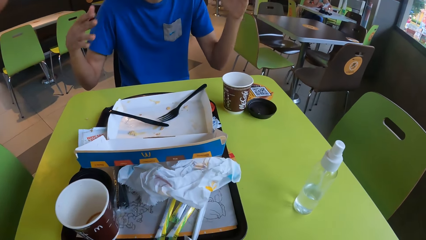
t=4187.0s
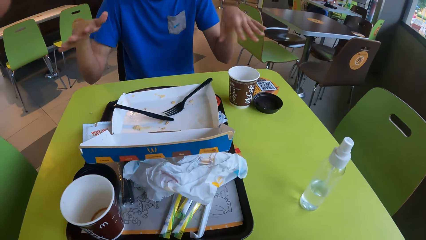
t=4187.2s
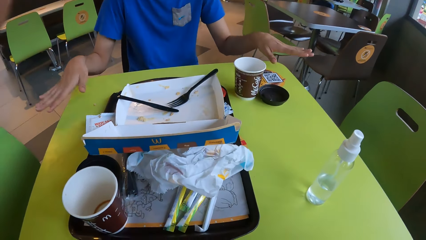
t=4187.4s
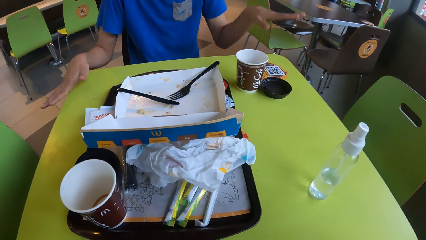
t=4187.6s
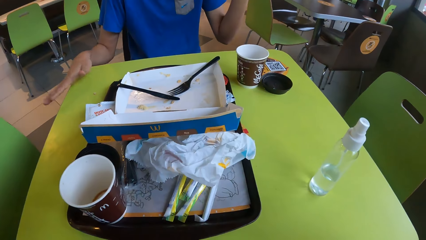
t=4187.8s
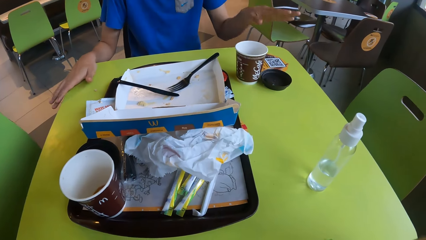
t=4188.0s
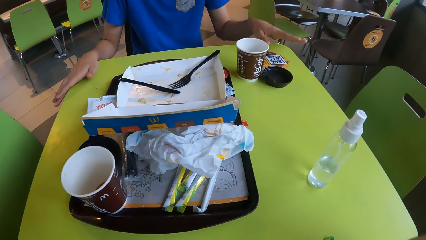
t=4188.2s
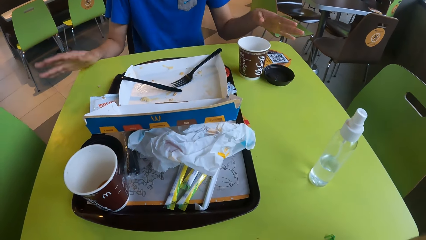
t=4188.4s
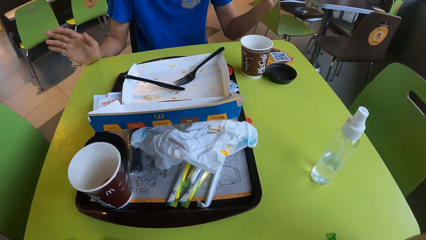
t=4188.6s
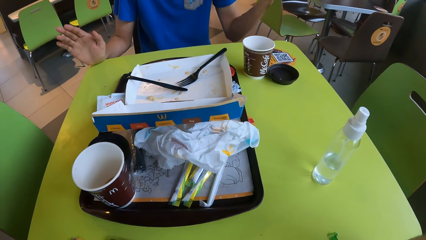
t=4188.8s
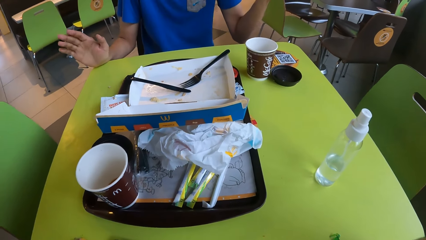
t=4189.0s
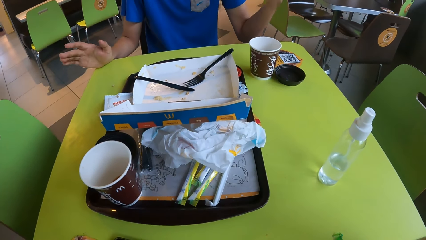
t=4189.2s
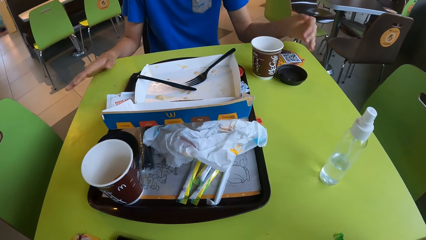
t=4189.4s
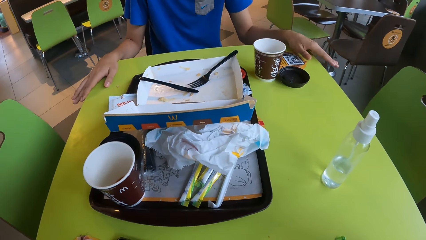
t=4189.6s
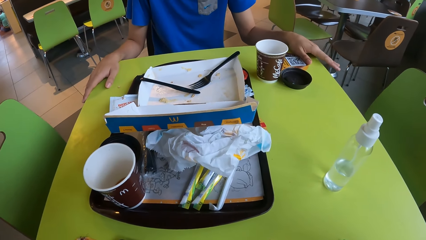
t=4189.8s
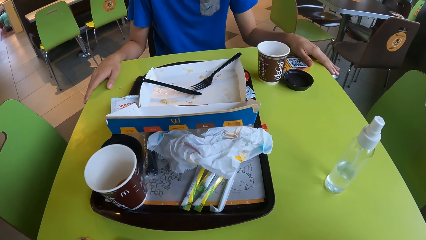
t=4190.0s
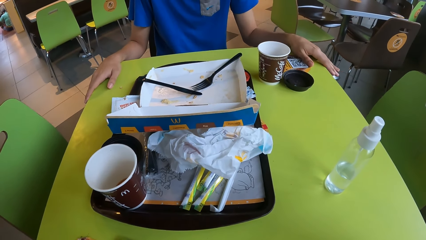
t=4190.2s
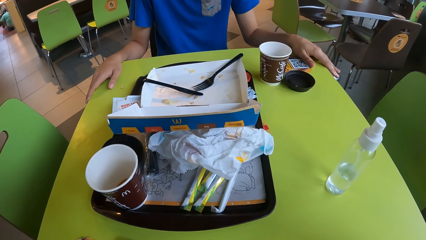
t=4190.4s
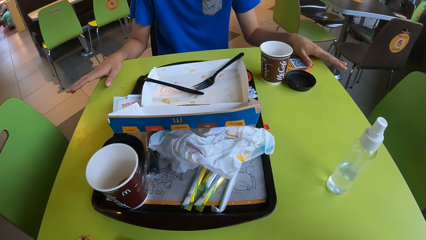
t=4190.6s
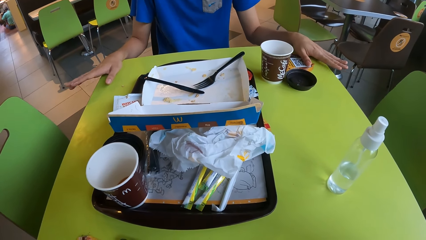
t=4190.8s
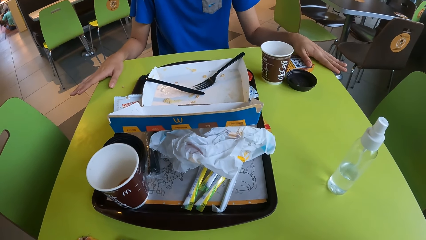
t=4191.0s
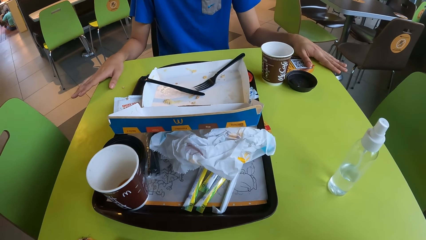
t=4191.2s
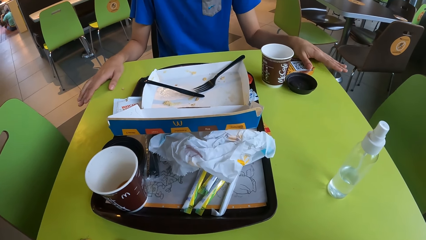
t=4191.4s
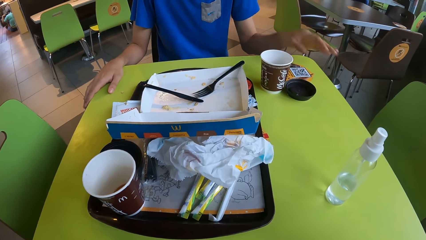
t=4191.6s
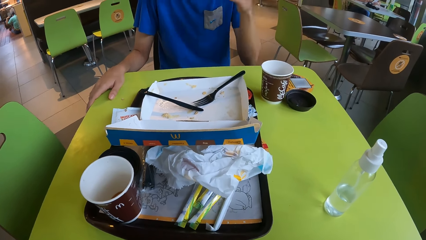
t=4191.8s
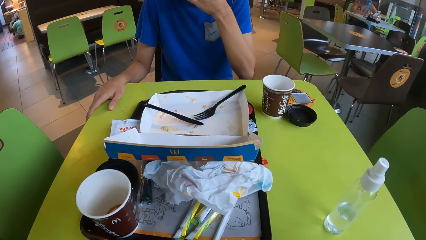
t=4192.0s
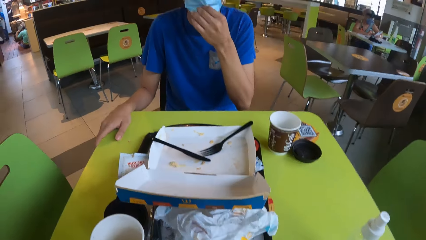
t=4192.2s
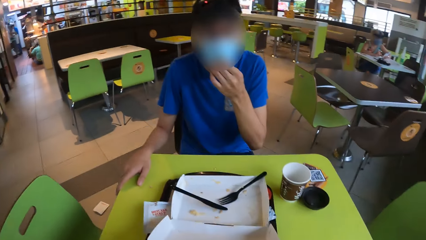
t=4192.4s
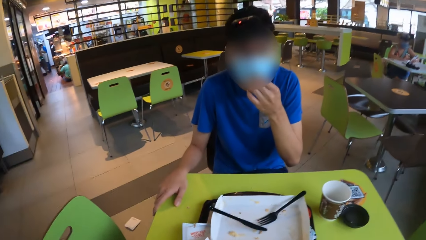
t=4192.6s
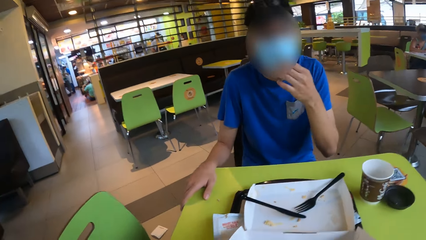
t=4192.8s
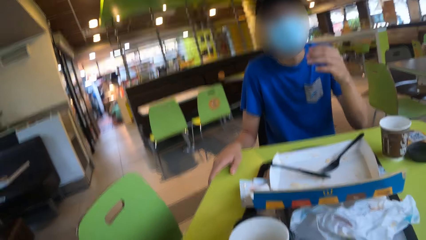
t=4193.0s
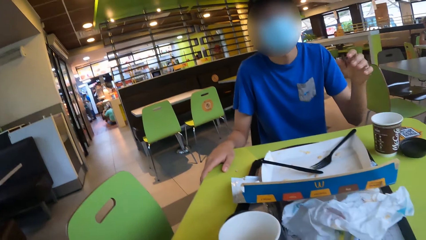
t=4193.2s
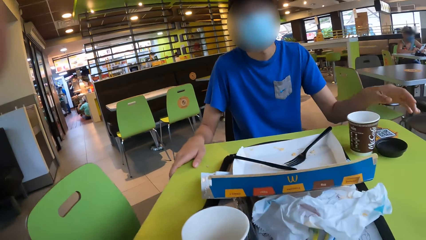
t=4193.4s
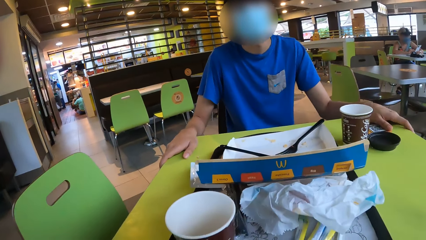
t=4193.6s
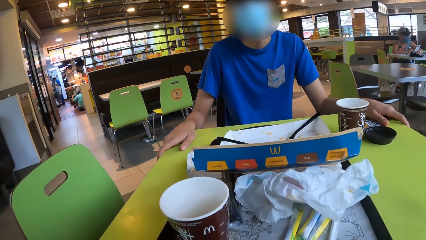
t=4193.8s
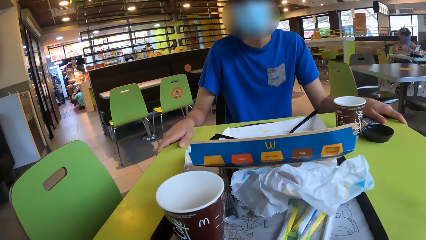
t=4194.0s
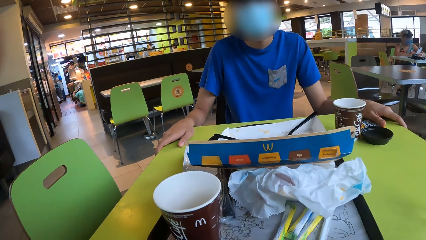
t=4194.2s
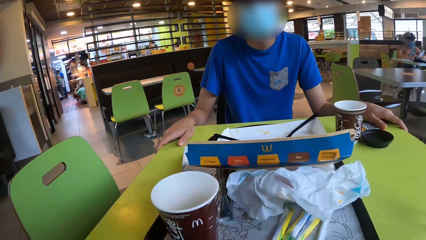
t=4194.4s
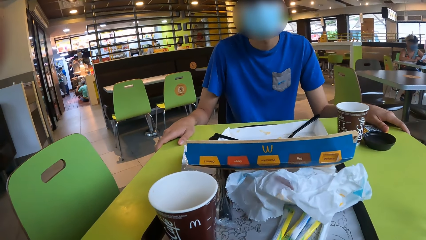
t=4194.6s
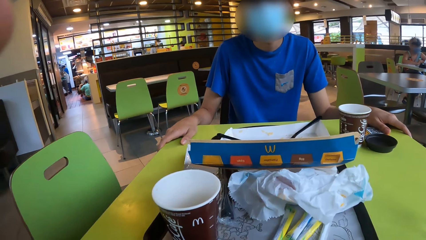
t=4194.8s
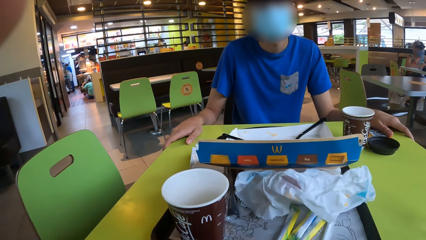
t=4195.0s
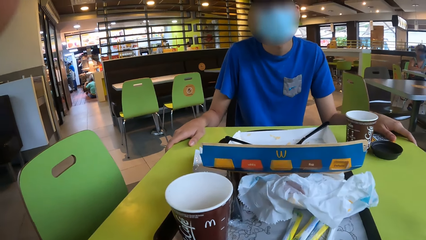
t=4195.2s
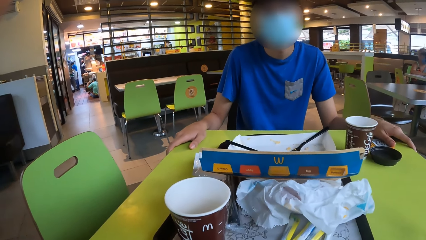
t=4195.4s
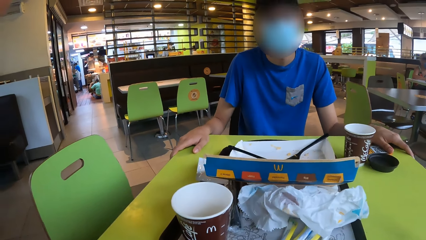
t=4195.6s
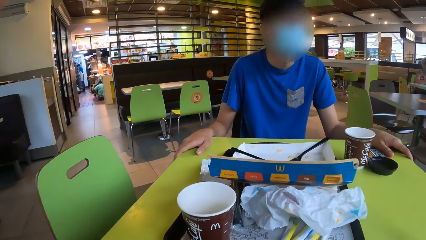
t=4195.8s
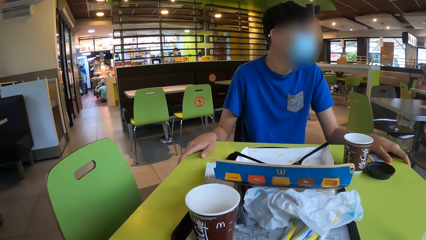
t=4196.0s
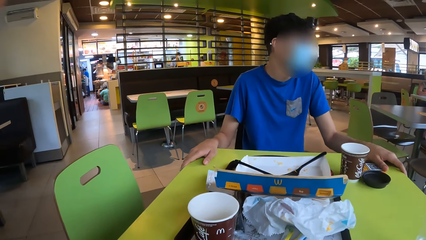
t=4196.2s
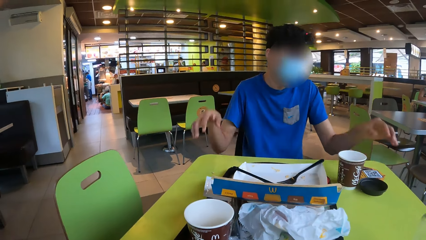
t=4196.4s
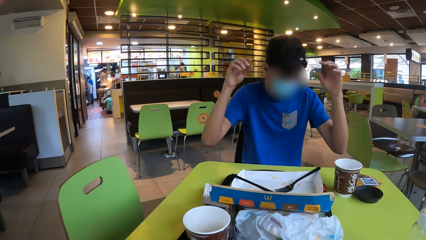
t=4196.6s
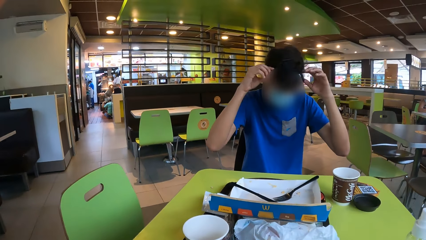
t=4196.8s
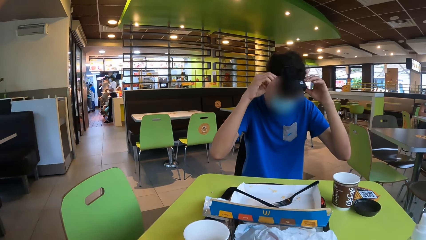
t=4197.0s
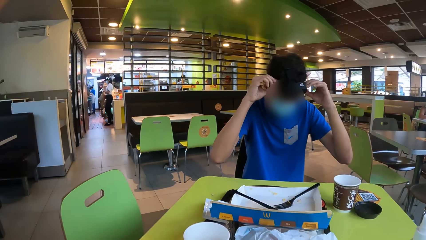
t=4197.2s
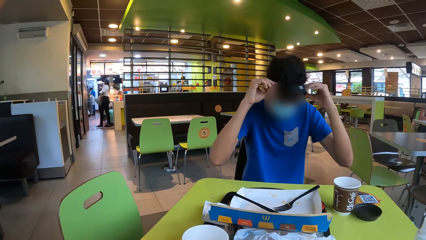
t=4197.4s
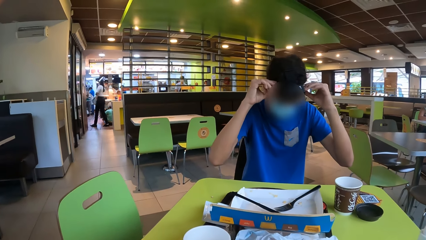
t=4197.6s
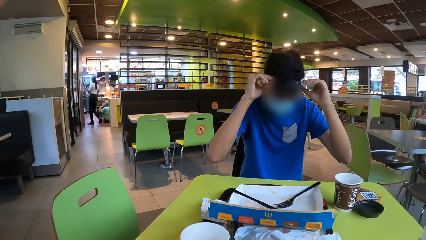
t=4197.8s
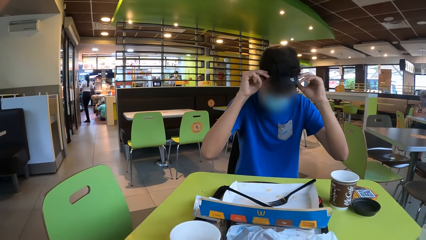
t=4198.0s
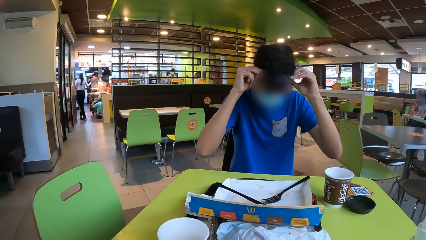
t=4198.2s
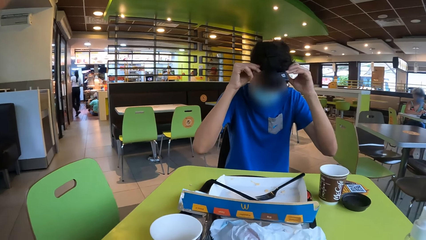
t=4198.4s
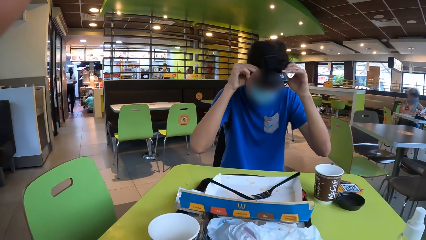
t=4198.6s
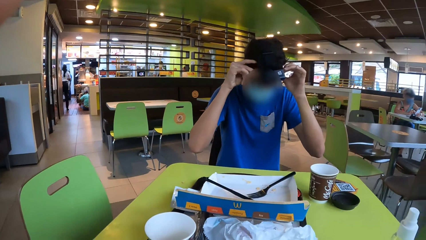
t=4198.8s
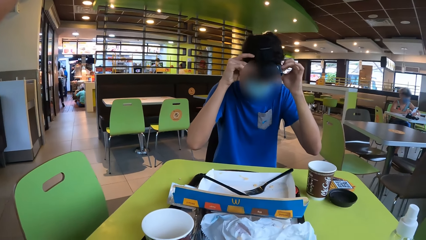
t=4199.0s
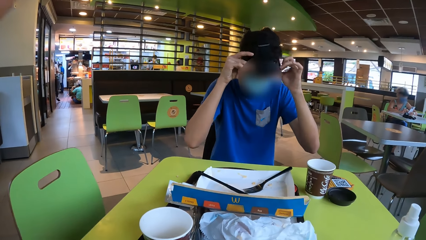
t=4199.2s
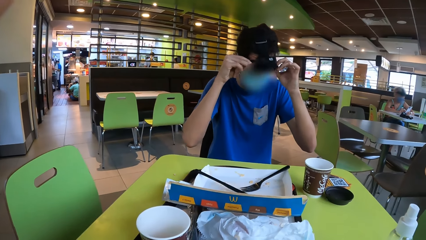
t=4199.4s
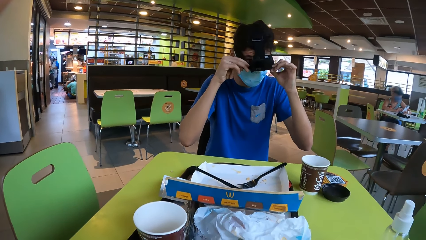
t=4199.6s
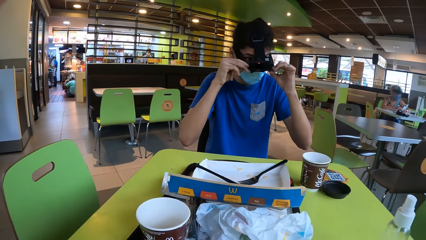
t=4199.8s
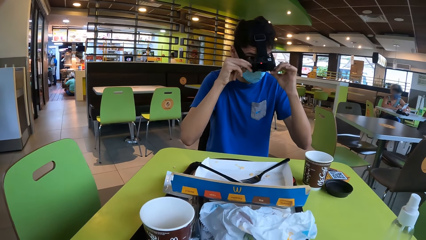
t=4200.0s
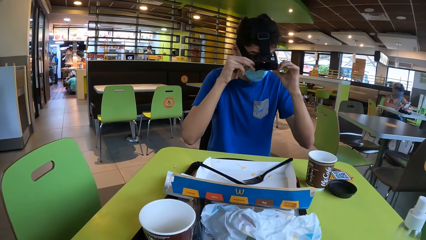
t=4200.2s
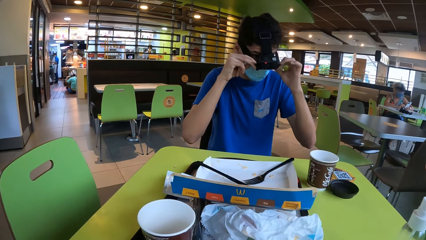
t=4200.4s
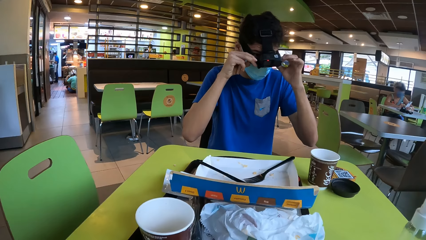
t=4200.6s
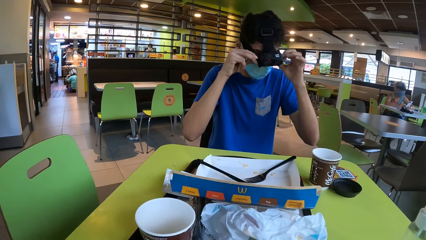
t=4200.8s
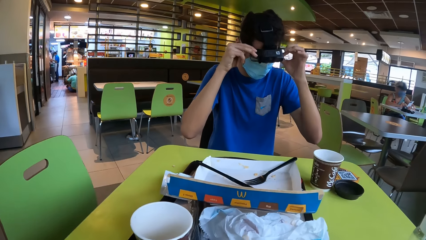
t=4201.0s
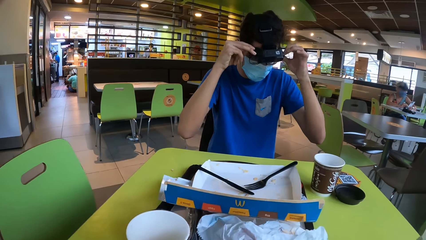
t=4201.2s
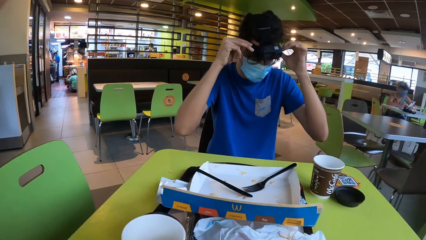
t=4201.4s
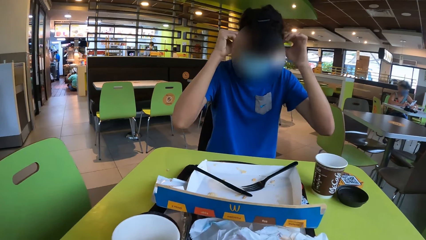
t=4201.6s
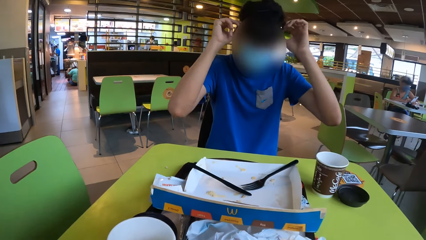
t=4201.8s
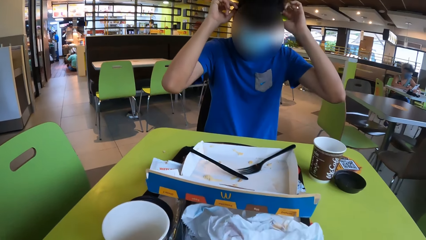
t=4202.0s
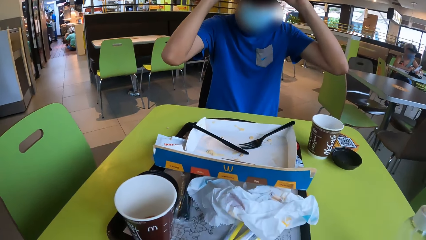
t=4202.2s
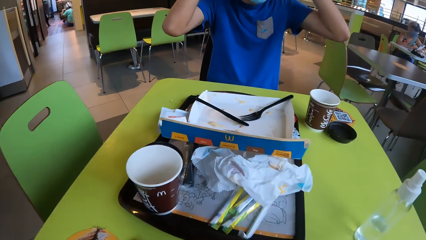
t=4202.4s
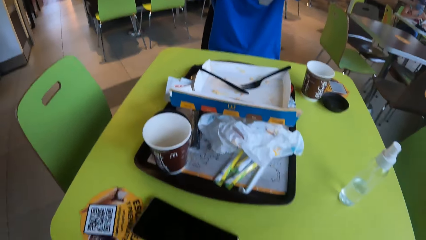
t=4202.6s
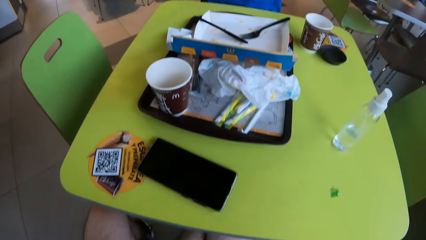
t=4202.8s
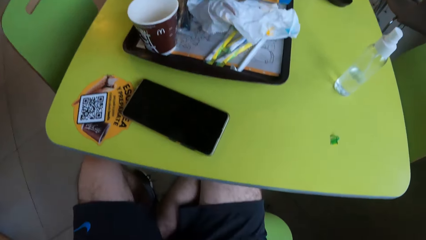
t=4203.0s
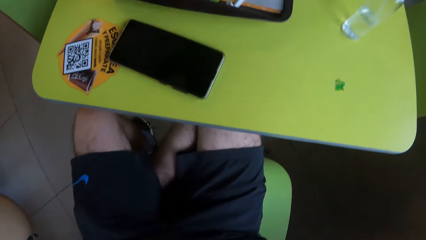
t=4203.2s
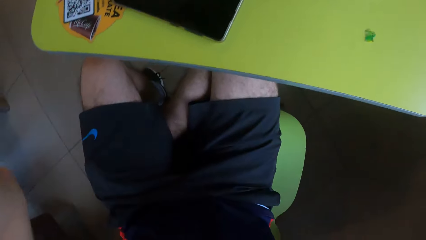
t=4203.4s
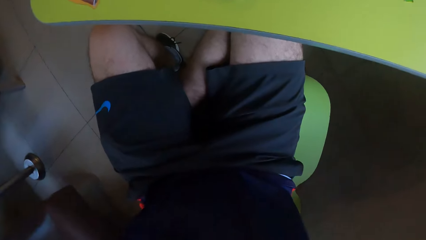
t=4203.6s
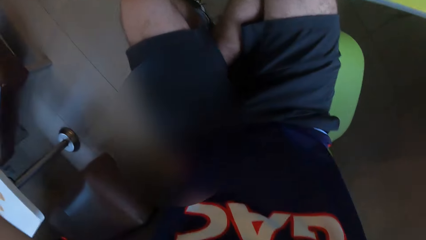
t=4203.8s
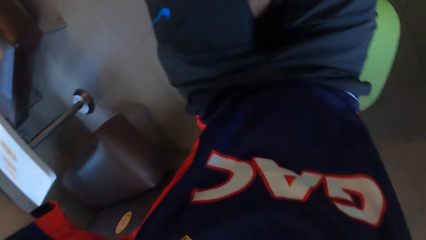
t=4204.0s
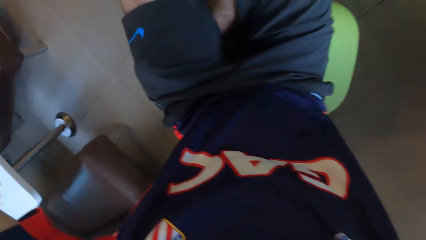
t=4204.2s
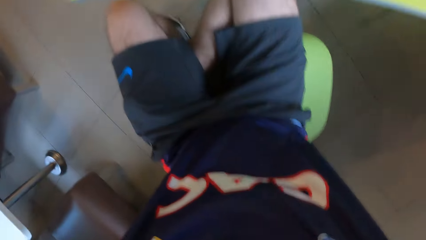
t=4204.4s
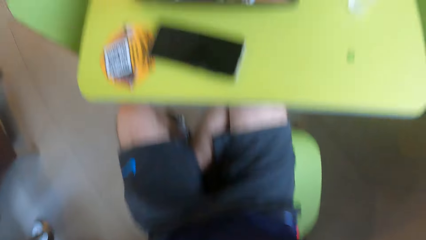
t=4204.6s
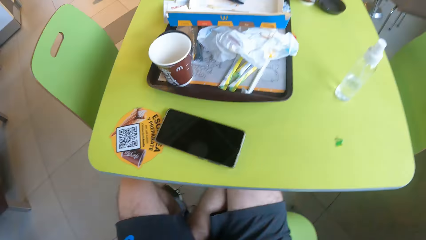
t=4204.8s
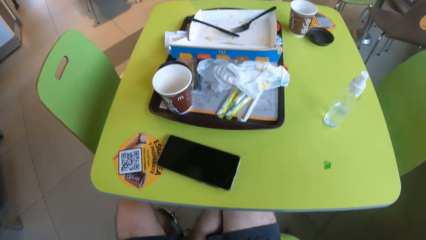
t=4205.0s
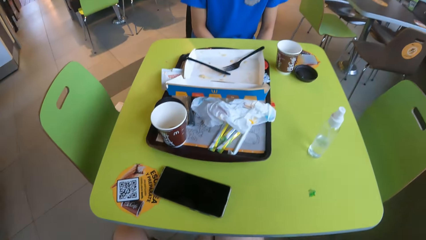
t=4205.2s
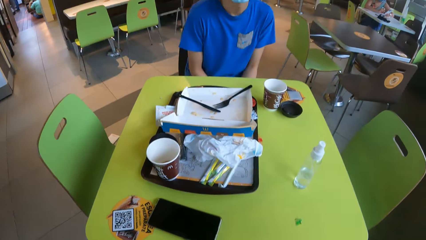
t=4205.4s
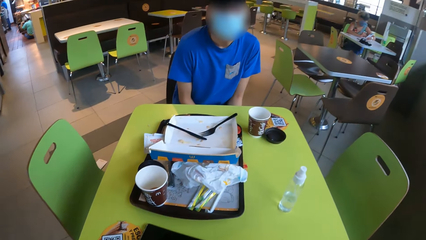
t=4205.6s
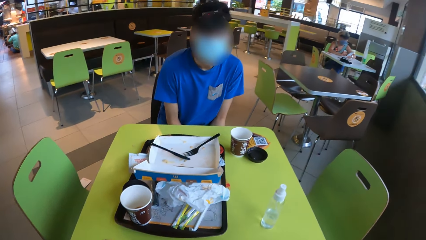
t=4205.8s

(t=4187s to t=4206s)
A man adjusts the camera.
